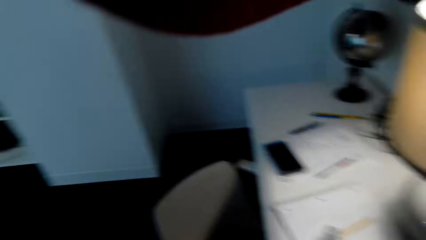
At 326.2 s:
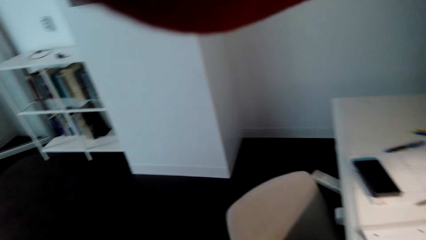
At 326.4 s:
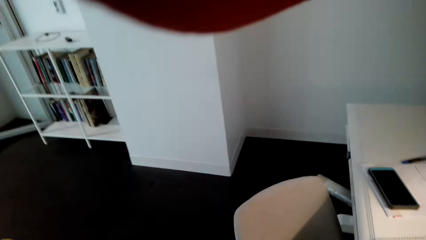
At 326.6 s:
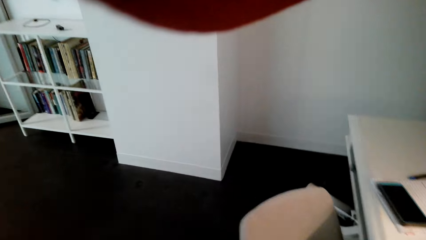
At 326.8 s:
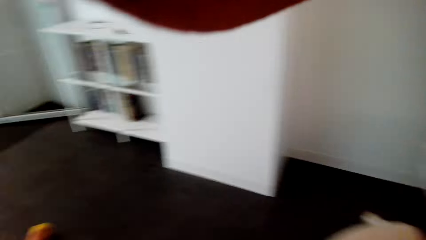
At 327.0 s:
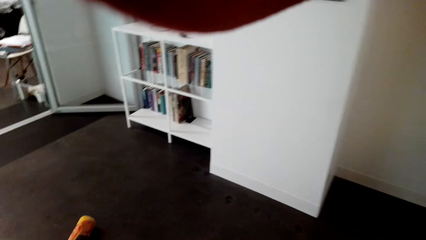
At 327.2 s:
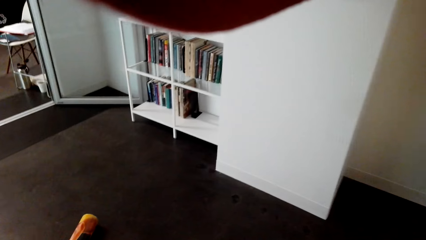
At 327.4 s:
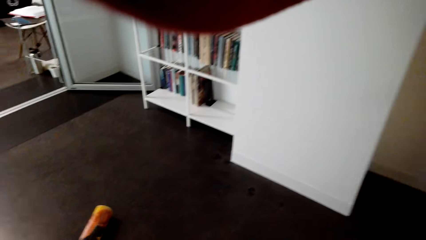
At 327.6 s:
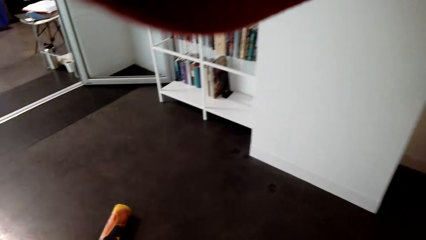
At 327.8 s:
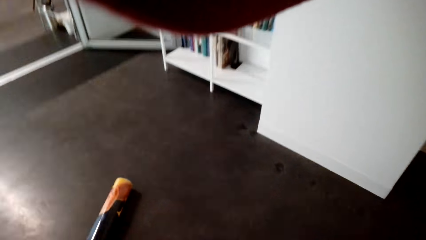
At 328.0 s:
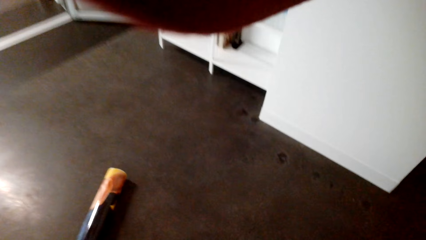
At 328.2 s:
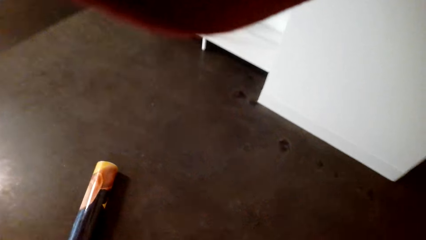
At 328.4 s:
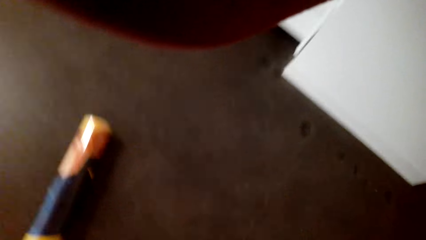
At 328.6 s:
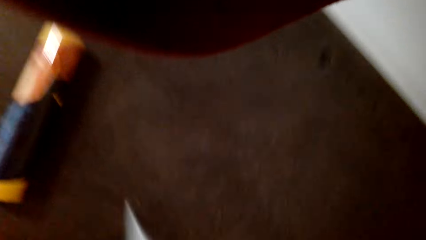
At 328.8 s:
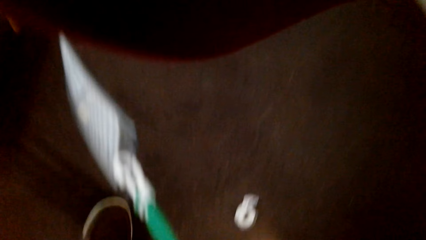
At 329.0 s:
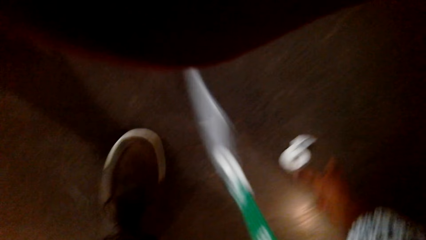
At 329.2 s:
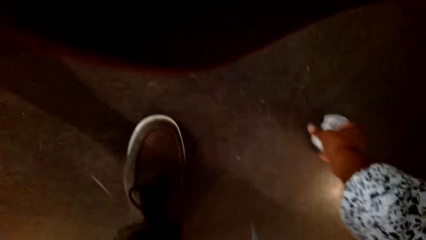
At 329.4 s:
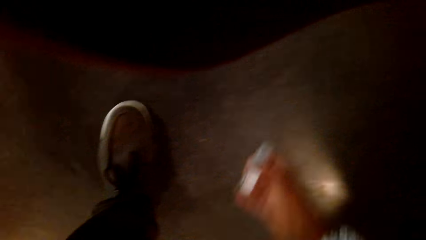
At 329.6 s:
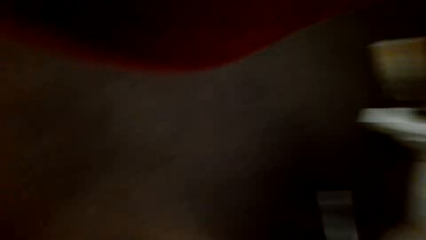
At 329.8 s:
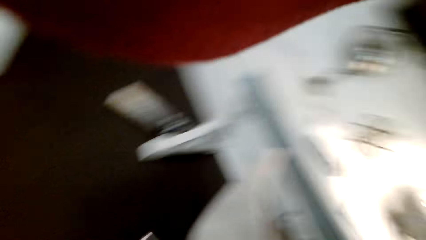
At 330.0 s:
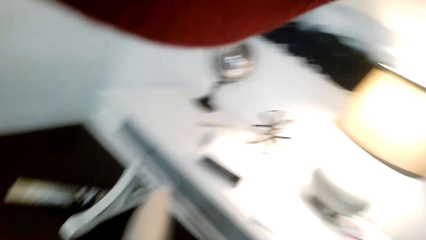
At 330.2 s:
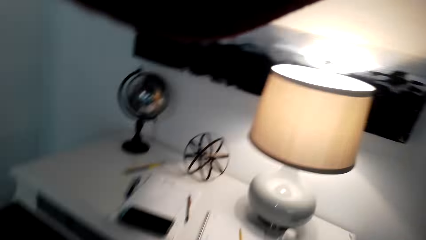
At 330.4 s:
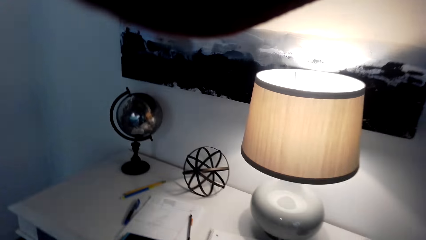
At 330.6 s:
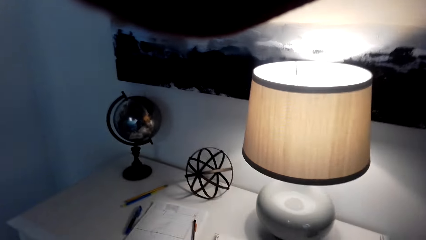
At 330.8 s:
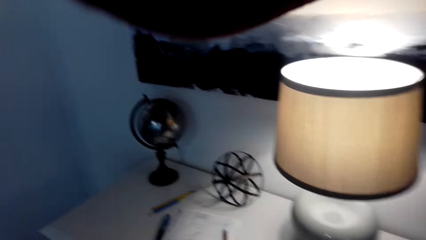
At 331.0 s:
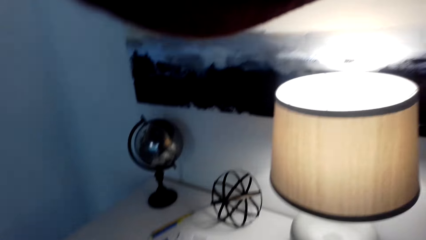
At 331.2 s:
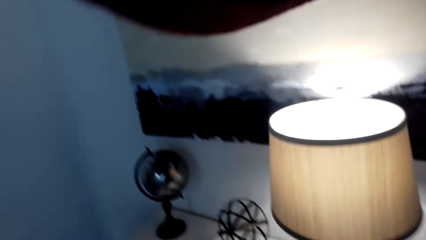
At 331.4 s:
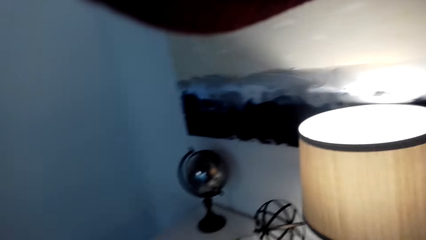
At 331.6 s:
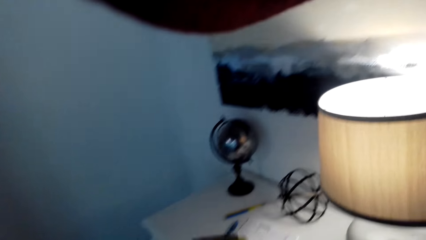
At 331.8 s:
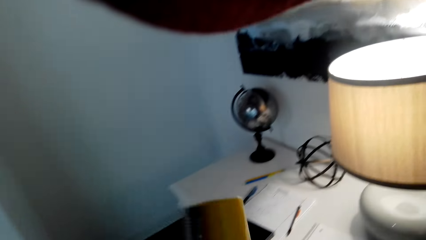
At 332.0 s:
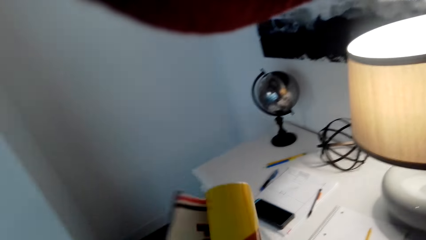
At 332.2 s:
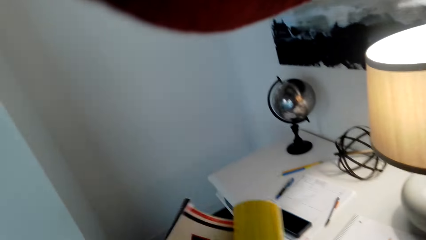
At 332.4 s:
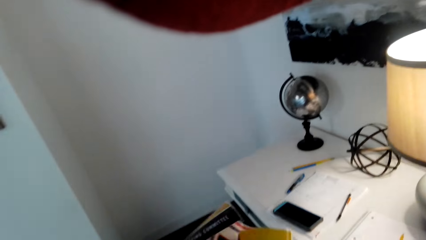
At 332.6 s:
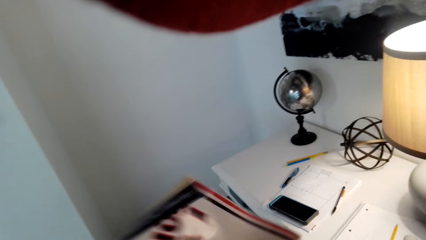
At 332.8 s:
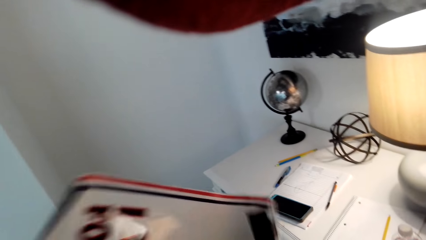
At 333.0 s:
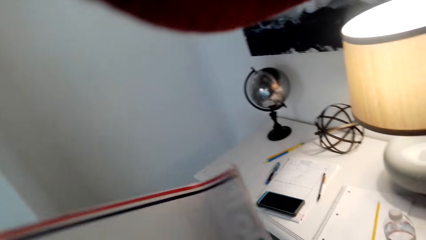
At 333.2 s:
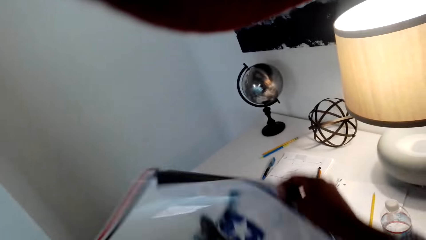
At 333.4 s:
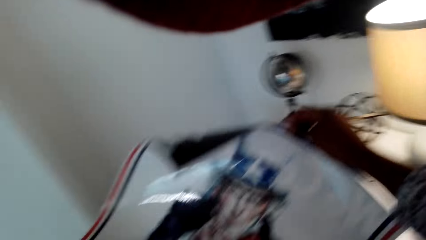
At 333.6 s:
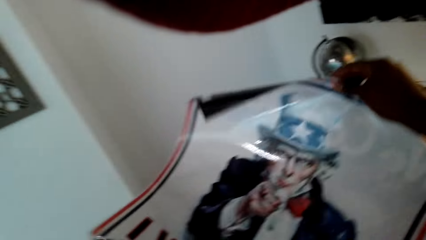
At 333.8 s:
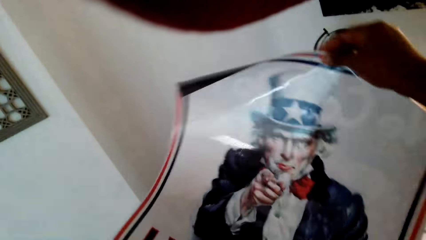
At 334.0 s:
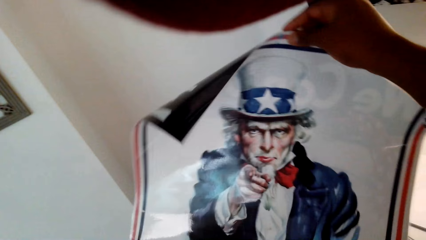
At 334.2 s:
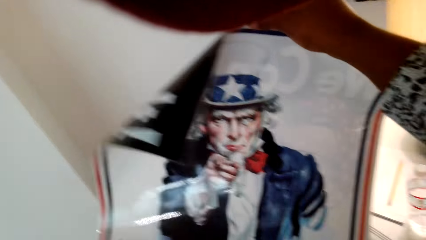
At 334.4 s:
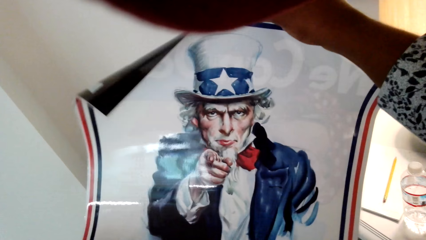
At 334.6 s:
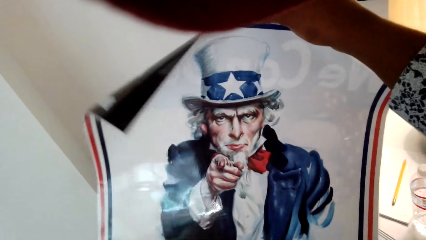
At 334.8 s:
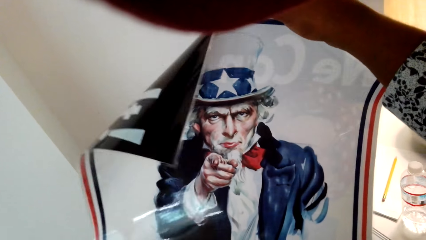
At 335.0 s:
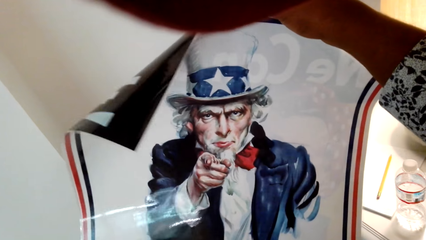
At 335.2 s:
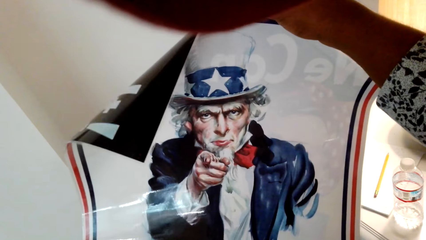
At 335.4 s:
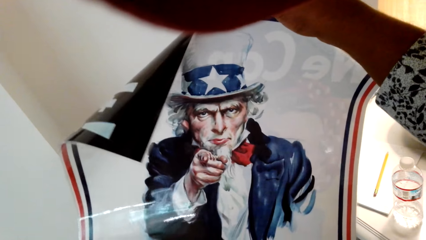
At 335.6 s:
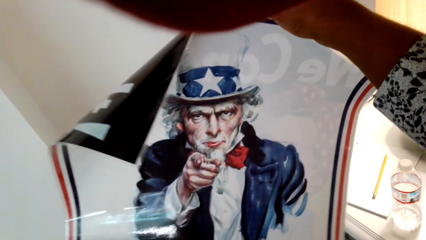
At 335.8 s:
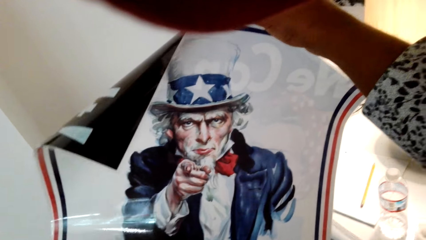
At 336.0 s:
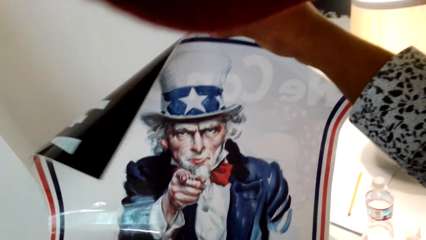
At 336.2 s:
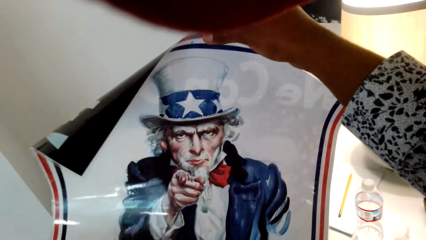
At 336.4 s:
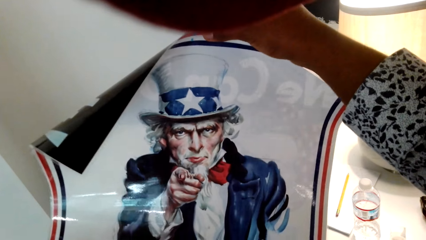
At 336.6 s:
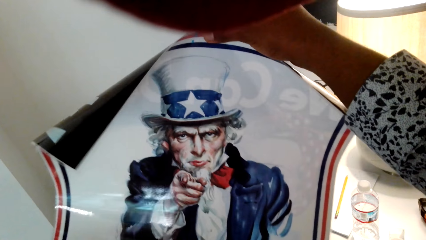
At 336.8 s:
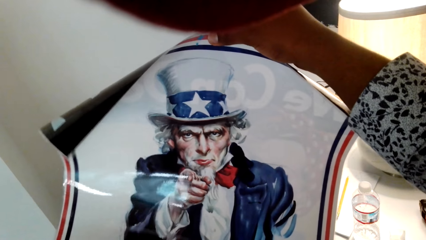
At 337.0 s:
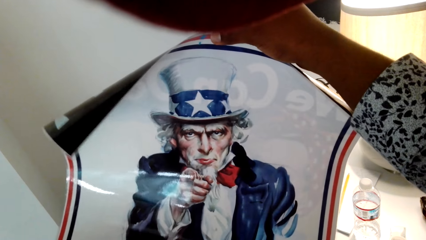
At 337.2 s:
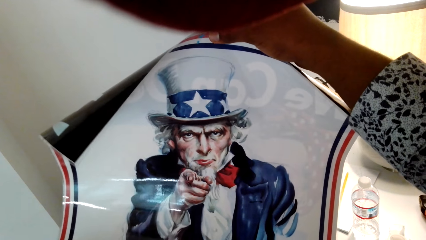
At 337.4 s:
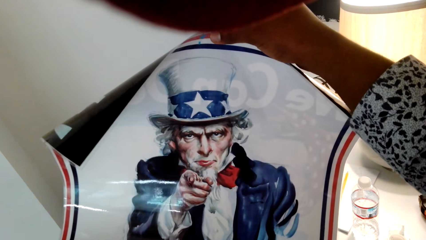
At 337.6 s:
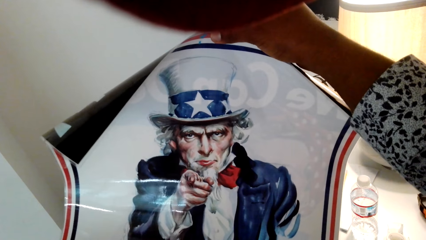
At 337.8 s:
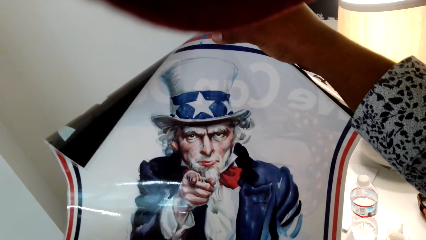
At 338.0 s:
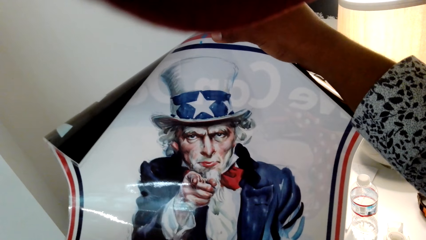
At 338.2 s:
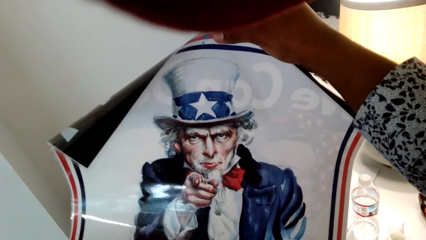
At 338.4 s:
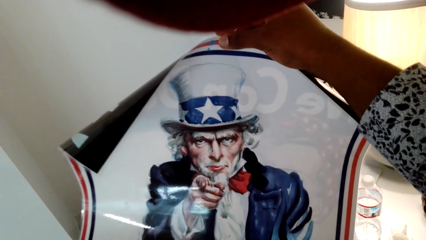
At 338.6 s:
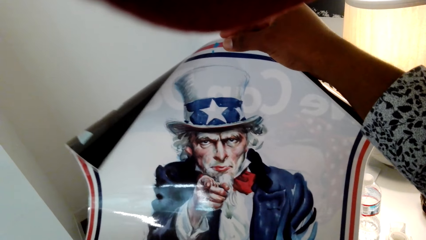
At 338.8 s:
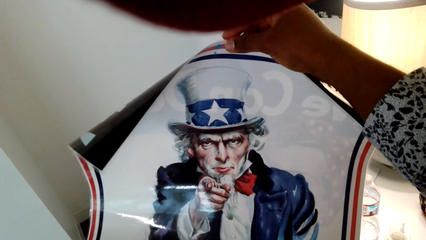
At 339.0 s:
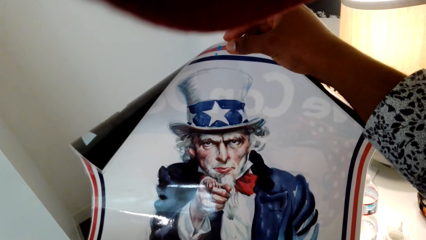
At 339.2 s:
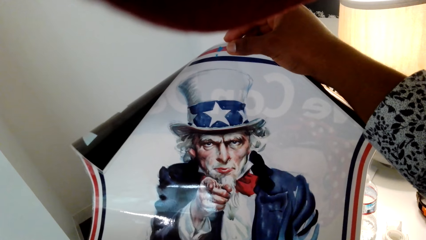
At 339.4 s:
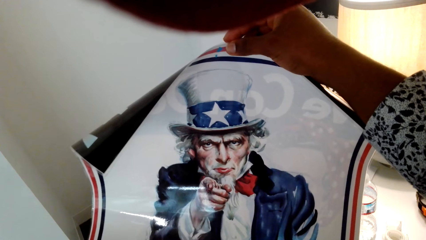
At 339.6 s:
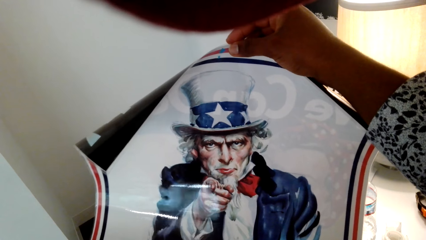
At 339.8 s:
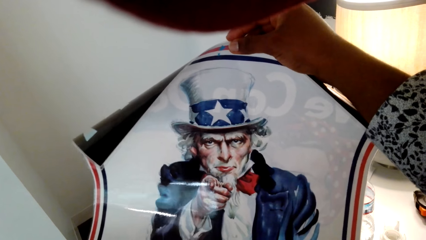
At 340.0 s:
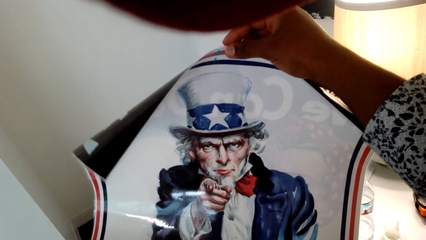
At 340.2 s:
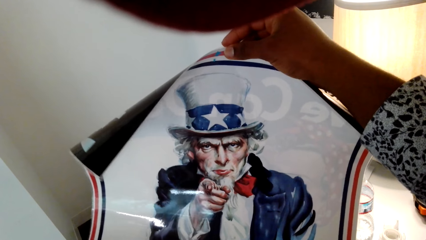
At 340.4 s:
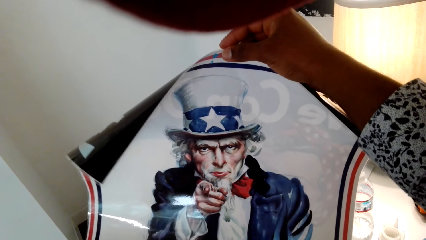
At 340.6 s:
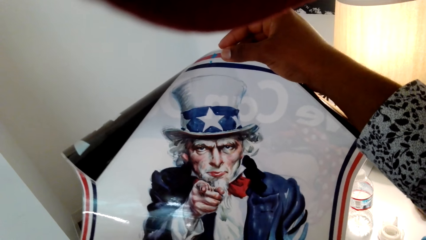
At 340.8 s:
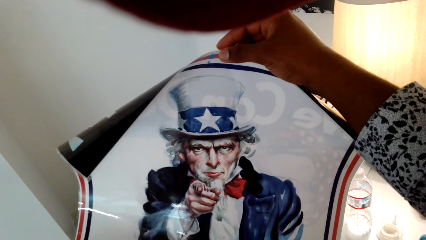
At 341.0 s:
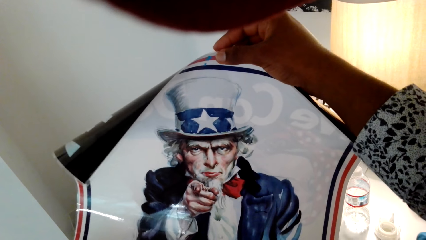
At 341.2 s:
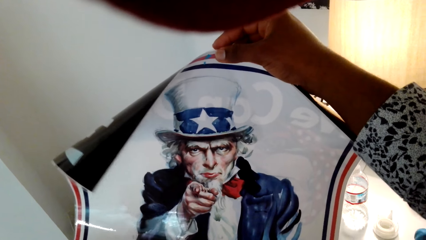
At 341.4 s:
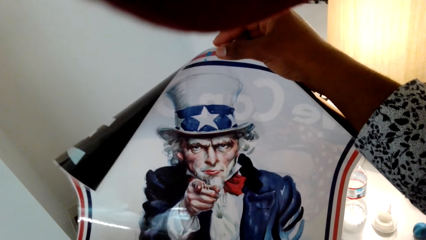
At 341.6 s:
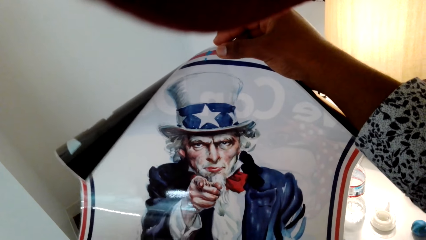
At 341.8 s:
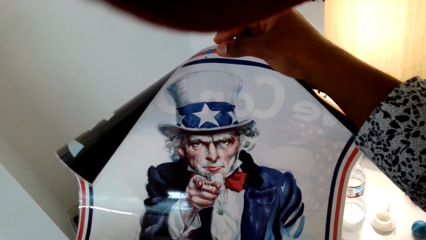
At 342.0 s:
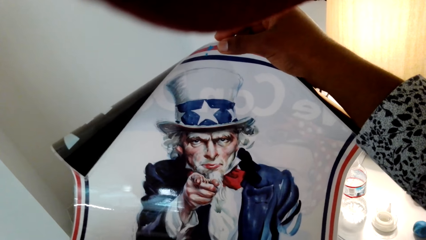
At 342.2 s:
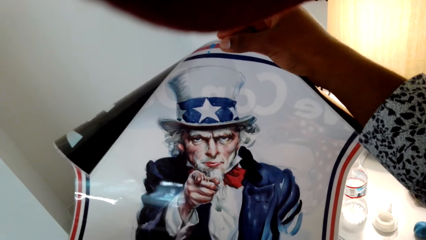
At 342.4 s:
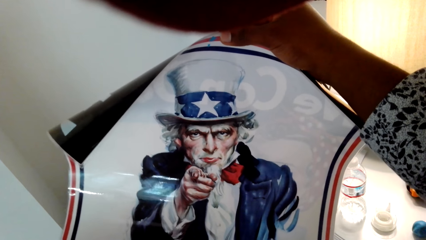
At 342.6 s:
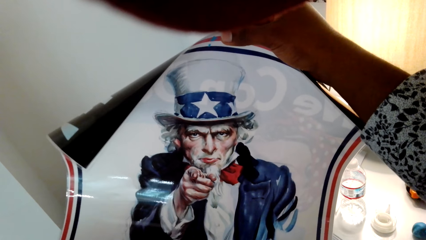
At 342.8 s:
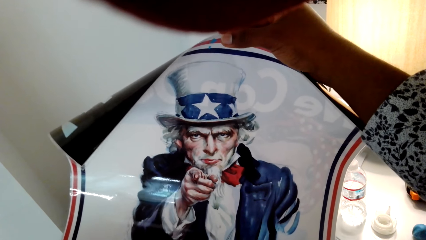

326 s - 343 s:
The camera wearer picks up a paper roll or wall art from the floor. They unfold the paper roll.
